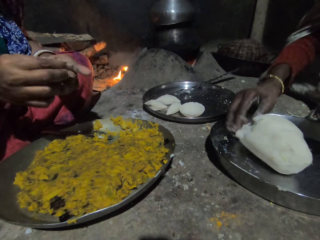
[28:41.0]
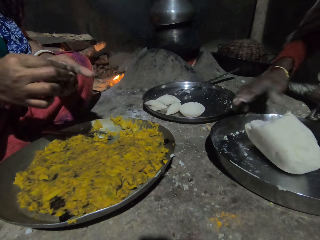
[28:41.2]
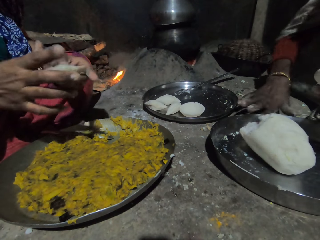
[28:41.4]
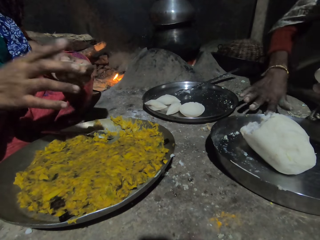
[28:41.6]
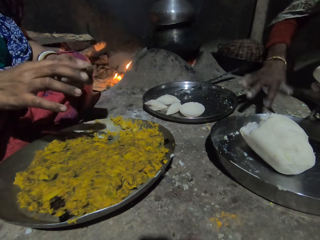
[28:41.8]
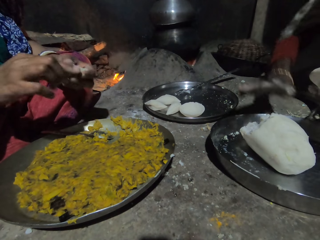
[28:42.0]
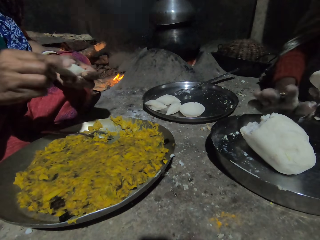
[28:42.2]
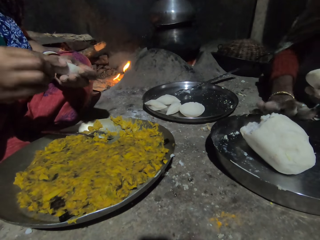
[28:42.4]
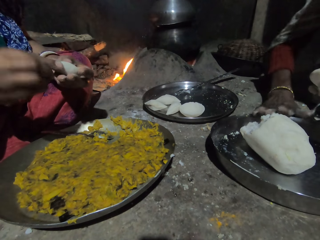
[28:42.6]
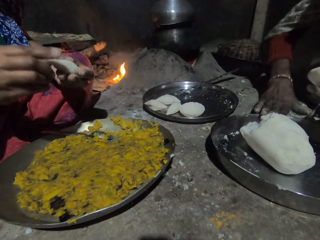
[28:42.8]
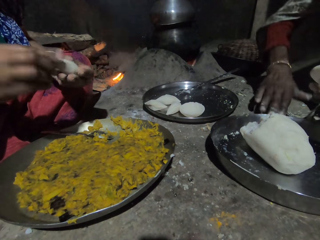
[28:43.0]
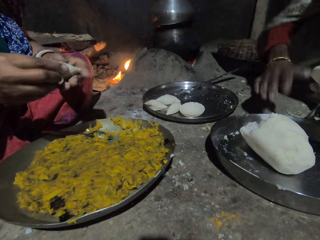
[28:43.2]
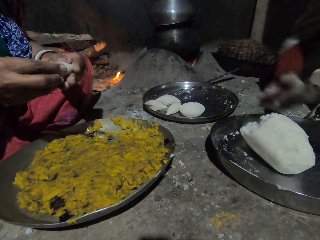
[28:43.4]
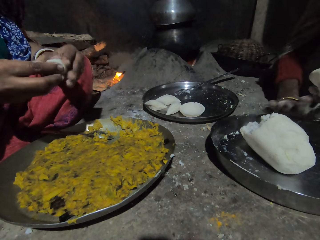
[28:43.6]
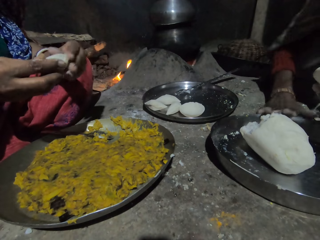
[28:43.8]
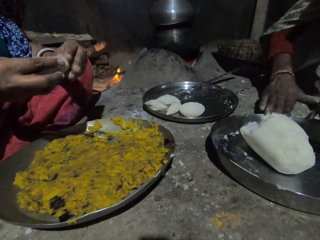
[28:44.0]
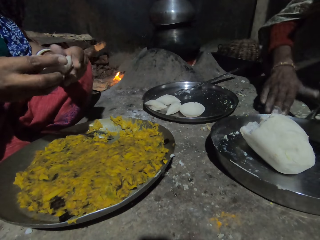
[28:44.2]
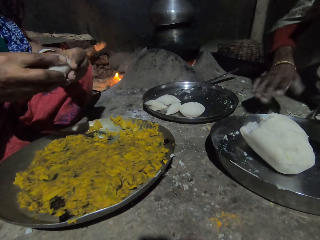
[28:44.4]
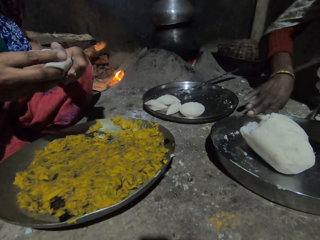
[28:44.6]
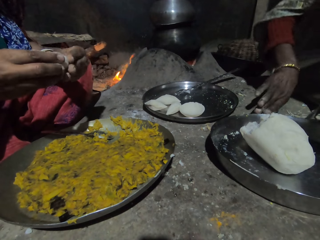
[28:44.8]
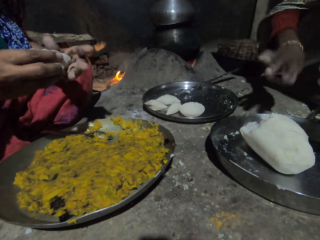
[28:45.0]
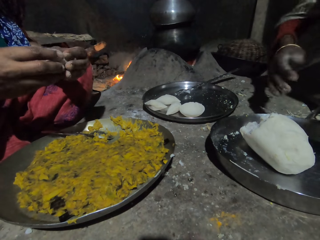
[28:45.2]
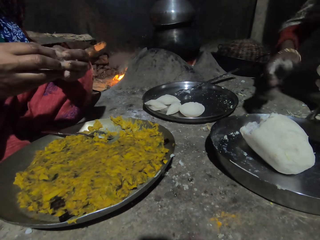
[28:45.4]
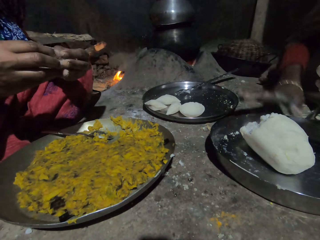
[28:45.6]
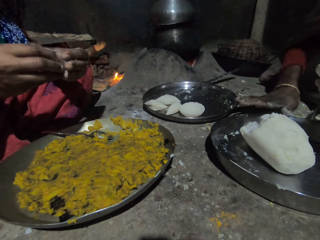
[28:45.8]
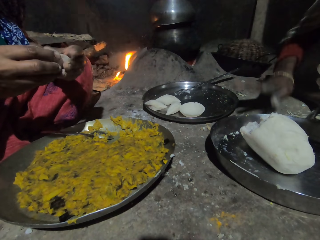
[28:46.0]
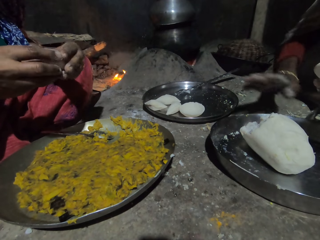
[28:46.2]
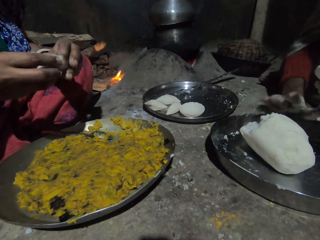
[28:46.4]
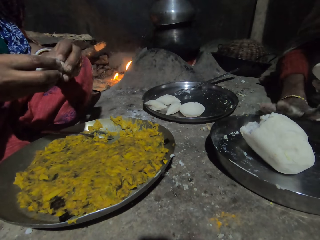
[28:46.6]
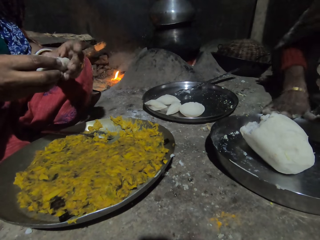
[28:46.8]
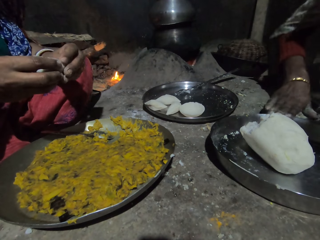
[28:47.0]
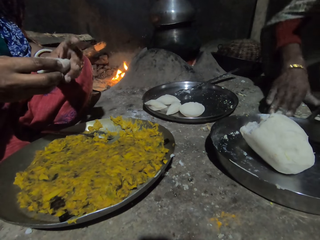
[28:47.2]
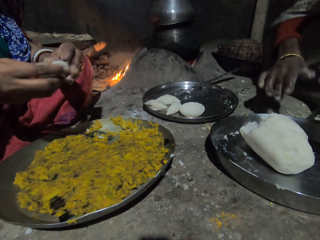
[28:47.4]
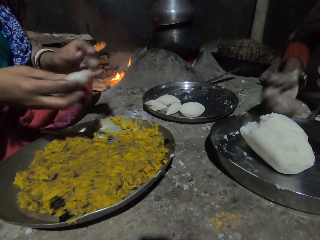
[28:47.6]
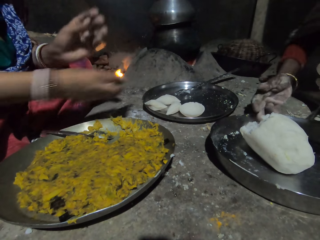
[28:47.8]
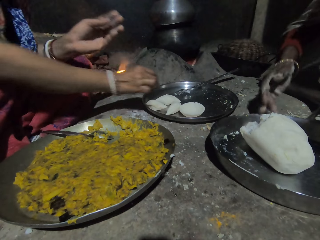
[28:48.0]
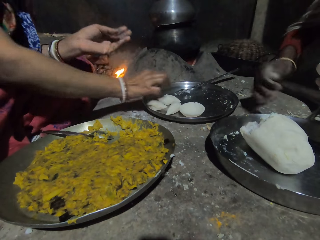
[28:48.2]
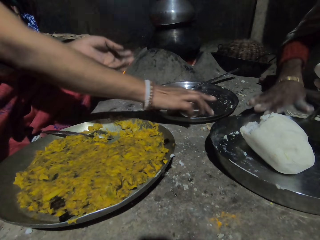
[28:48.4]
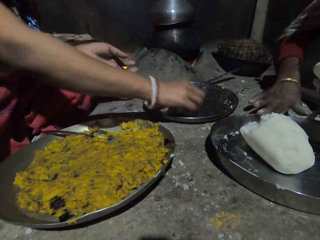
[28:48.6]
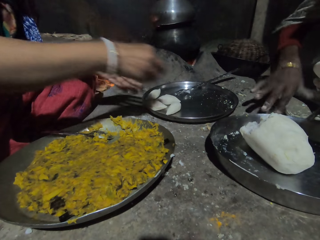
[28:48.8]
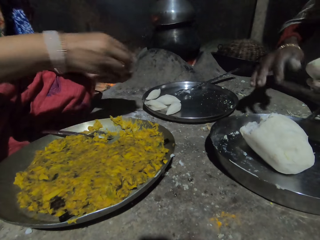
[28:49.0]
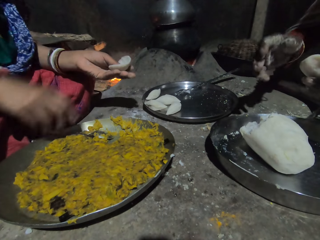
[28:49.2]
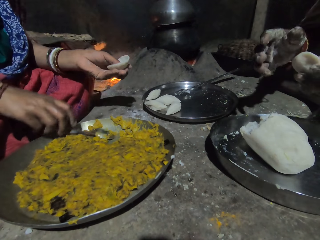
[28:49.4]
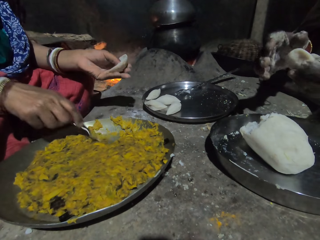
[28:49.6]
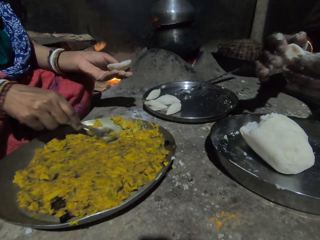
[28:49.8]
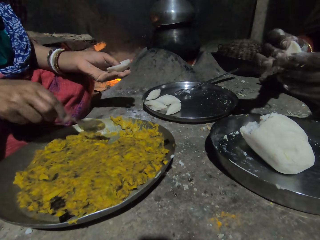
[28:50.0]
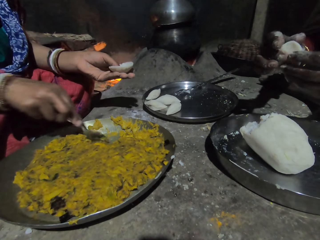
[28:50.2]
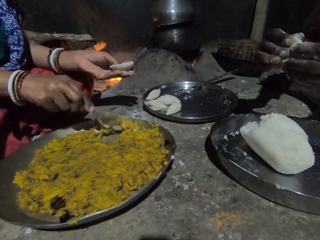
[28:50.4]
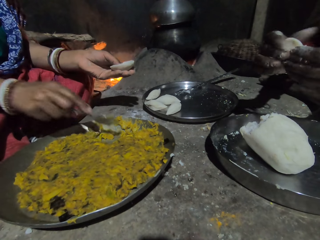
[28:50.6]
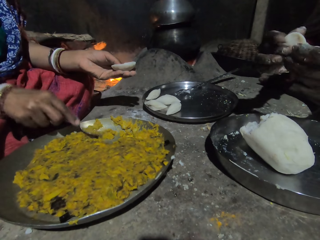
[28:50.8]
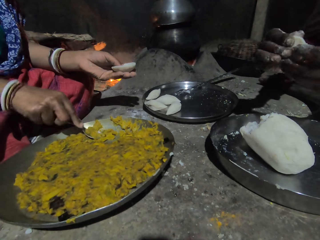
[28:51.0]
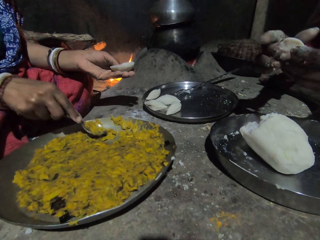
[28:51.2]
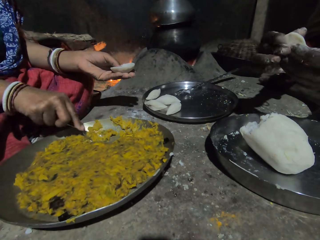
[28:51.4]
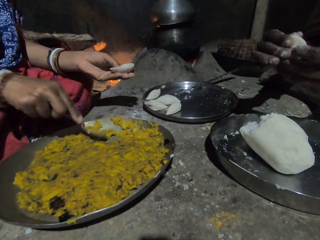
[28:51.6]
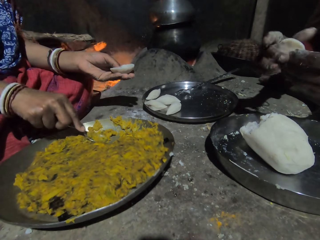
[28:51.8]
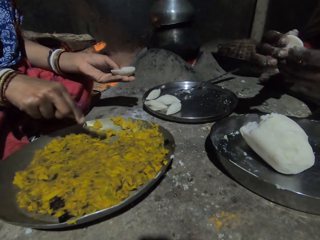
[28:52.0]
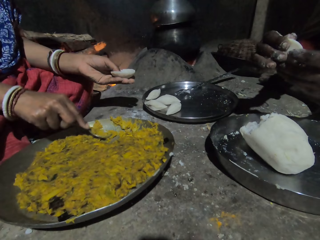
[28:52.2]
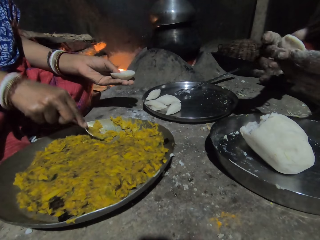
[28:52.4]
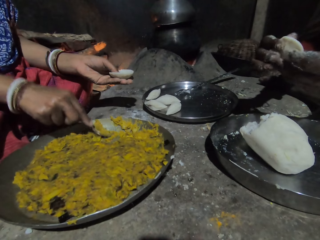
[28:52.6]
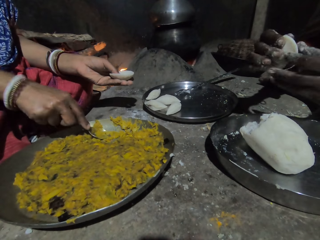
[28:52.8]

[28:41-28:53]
A person rubs his hand on the tray. Another person puts the folded dough on the tray and picks up the molded dough.

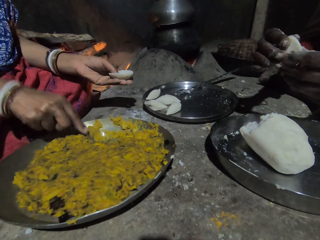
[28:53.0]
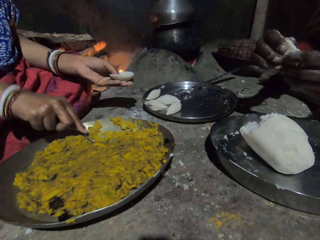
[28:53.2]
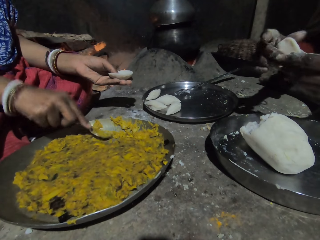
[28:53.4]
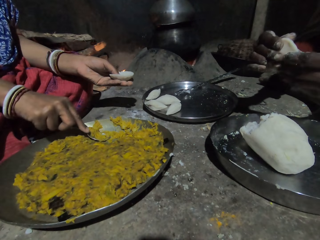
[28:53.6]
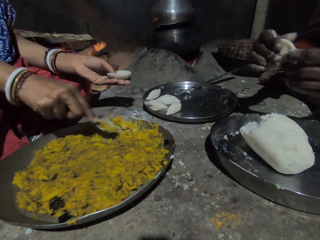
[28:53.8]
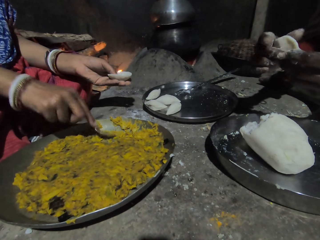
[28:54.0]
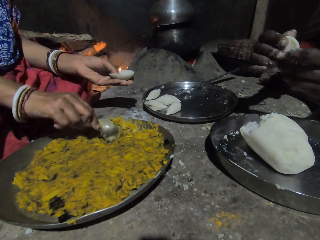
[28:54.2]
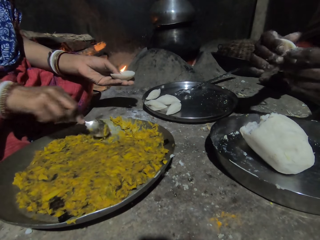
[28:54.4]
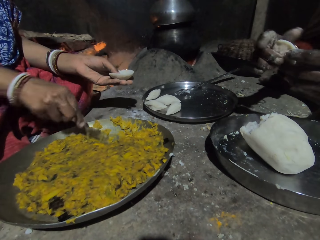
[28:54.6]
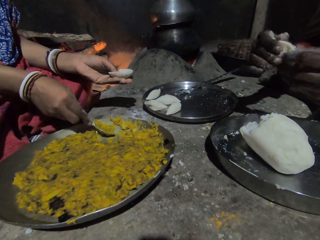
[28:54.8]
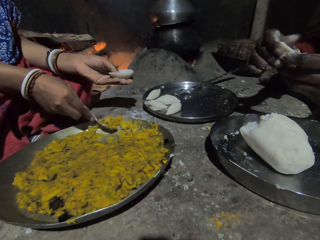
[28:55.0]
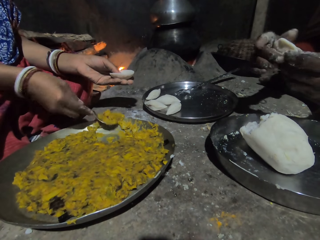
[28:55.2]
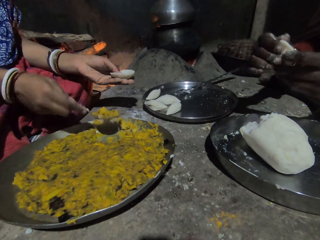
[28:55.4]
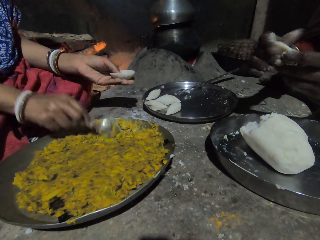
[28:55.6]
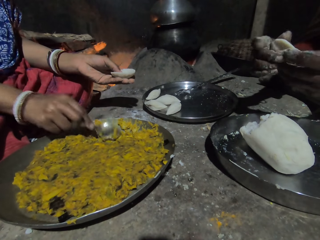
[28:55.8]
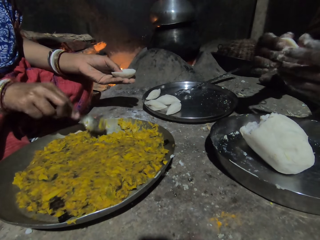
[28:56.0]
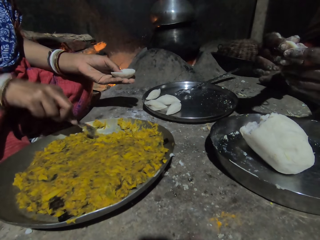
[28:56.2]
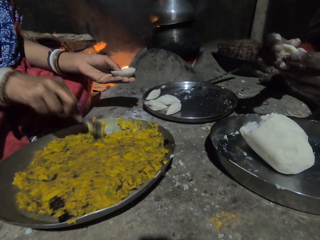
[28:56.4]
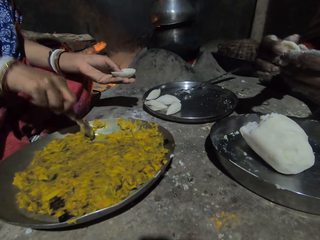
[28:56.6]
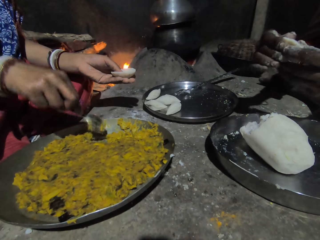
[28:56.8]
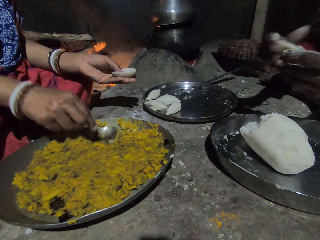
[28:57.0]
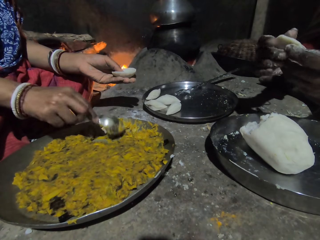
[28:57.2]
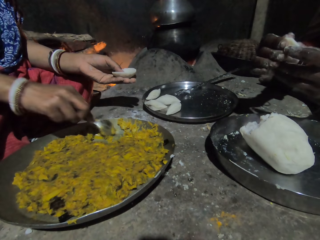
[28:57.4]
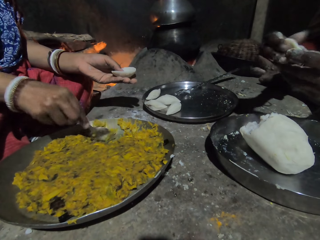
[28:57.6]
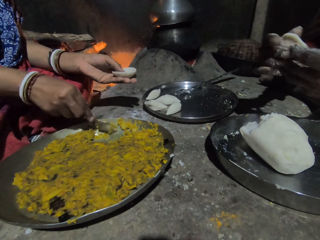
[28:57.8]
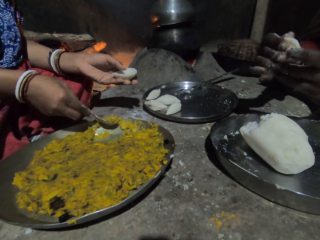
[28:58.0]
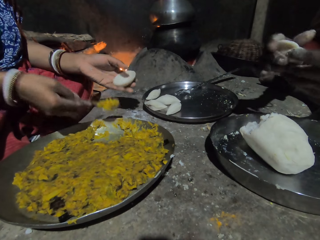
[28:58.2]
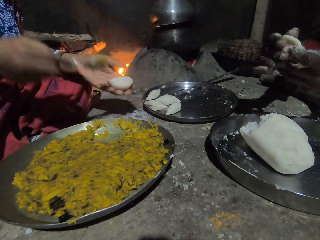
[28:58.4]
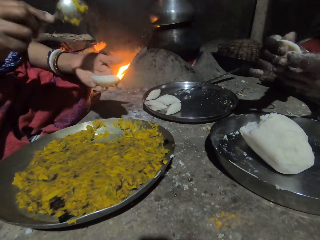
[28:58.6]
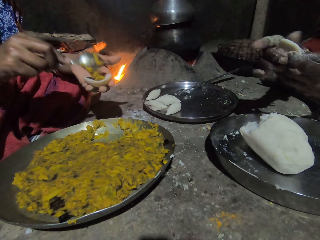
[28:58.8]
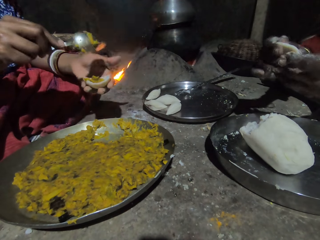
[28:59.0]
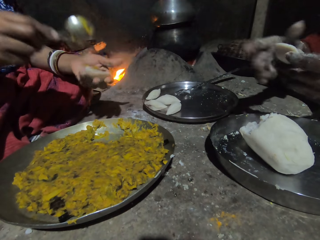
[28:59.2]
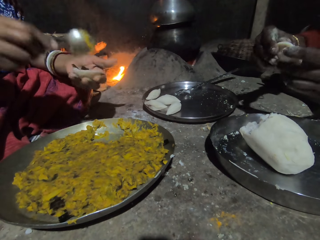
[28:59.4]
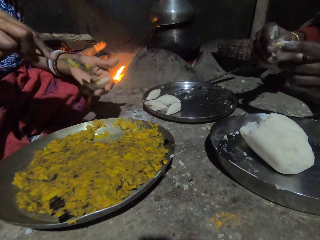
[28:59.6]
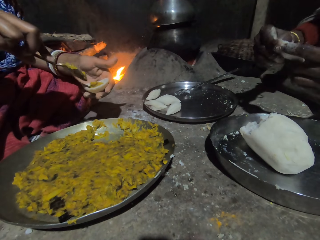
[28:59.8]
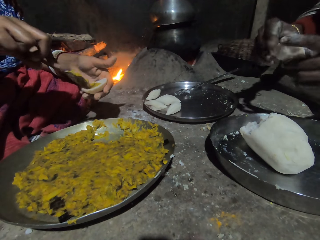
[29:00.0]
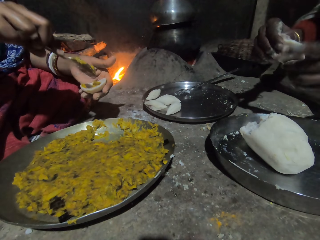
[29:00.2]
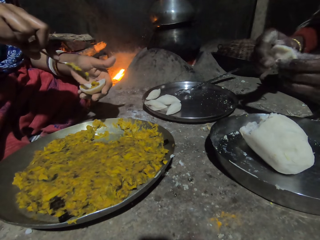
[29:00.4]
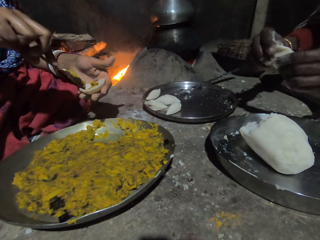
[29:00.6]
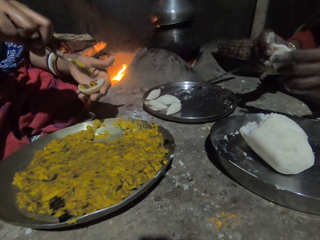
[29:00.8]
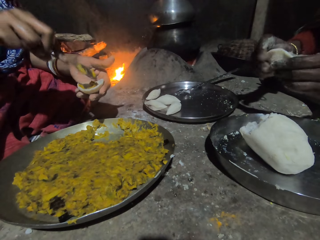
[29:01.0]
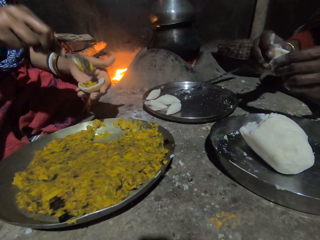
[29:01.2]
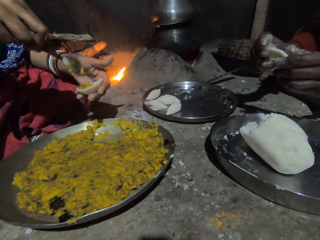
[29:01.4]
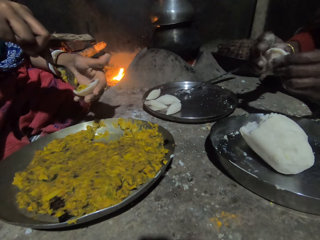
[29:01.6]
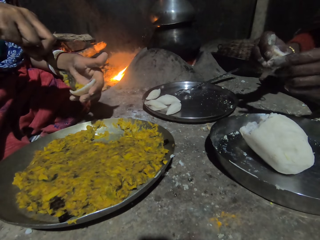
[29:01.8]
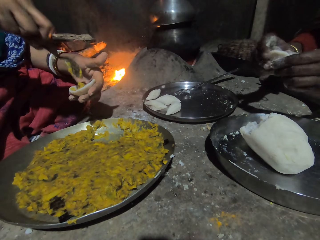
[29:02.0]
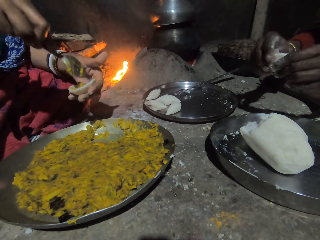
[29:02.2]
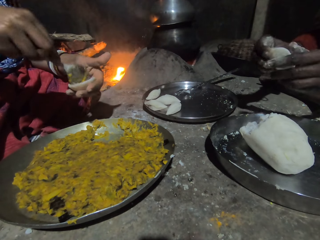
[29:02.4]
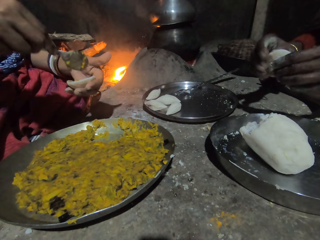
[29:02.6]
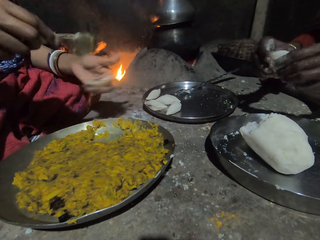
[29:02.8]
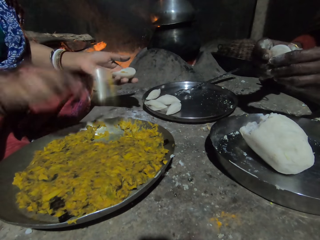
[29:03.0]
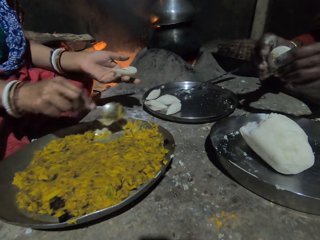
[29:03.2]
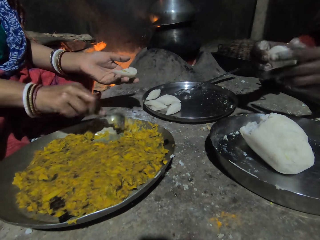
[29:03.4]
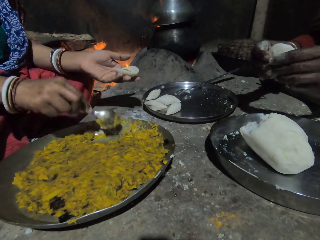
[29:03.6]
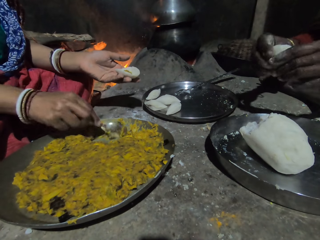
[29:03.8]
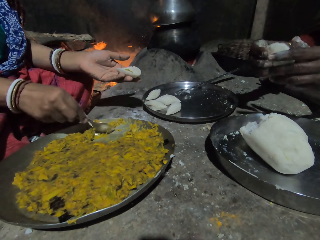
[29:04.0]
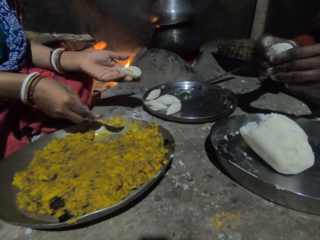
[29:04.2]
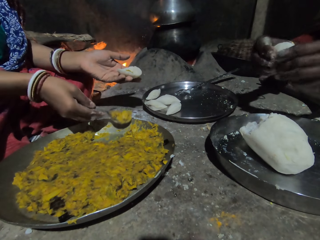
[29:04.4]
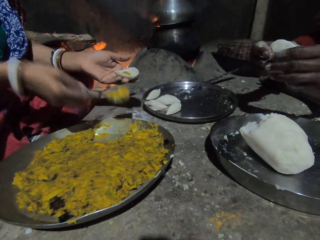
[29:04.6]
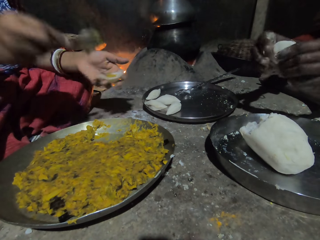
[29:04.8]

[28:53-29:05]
A person scoops the paste with a spoon and puts the paste on the dough.
